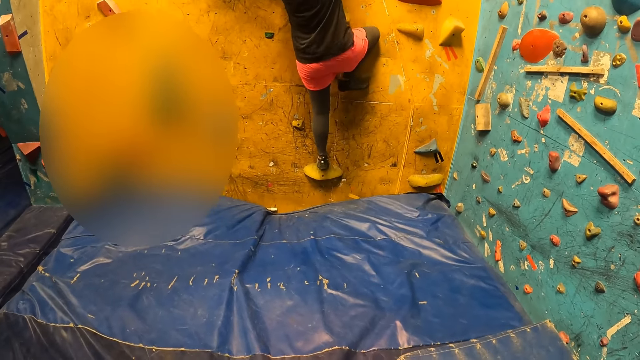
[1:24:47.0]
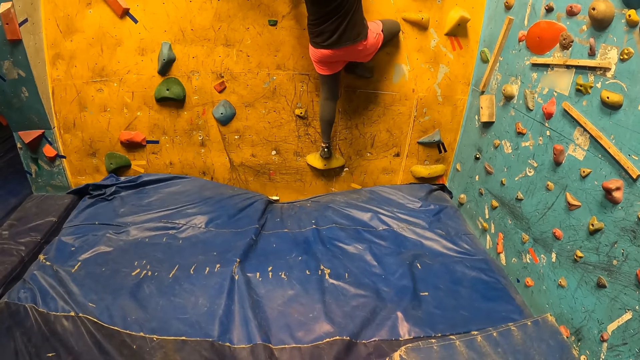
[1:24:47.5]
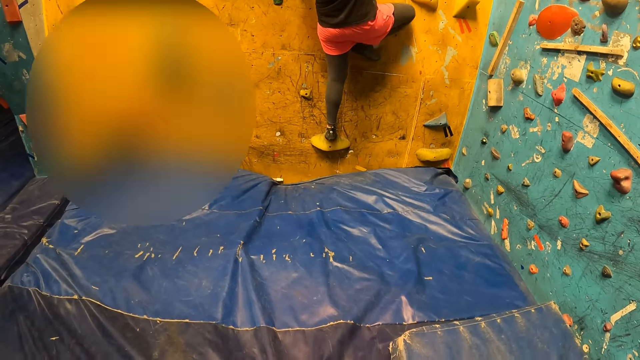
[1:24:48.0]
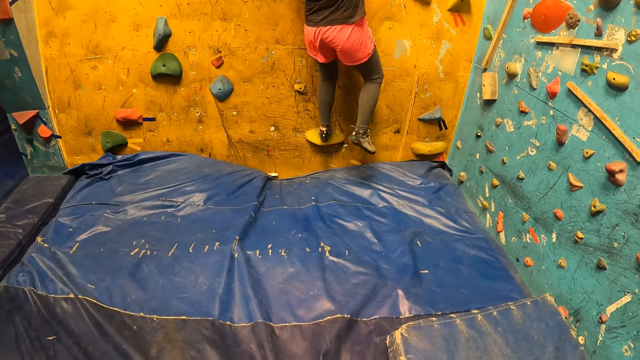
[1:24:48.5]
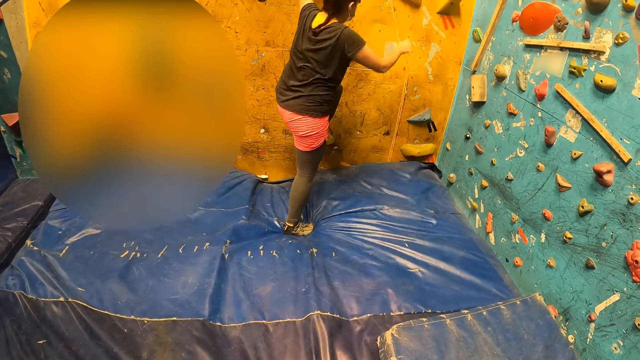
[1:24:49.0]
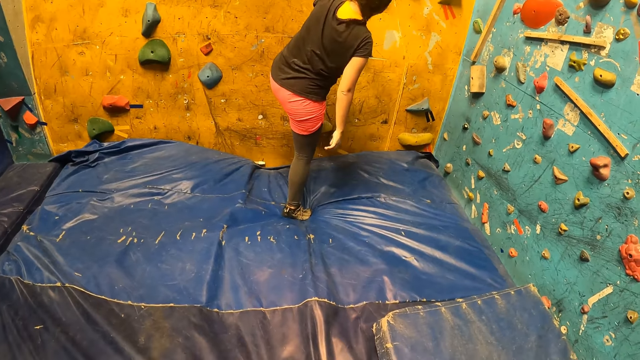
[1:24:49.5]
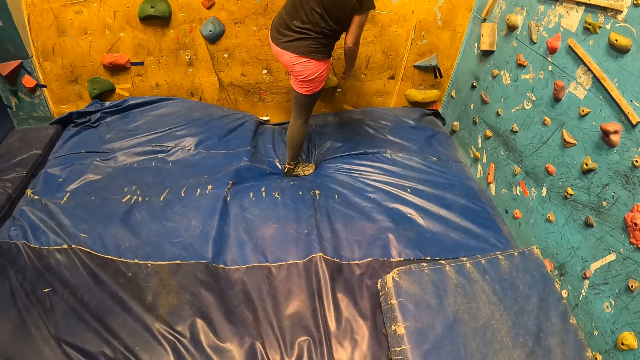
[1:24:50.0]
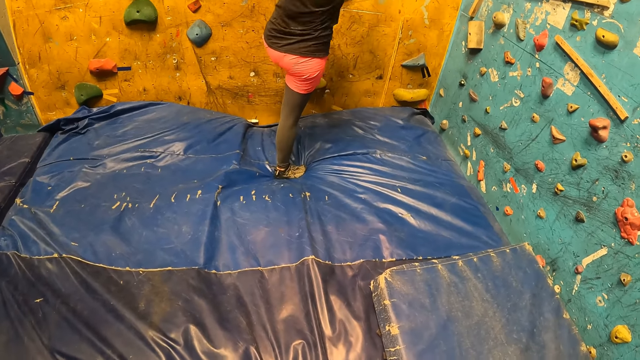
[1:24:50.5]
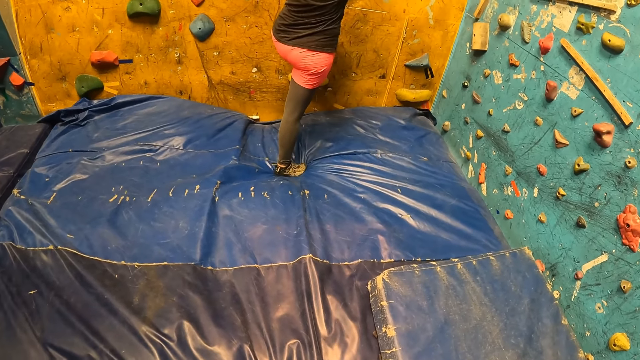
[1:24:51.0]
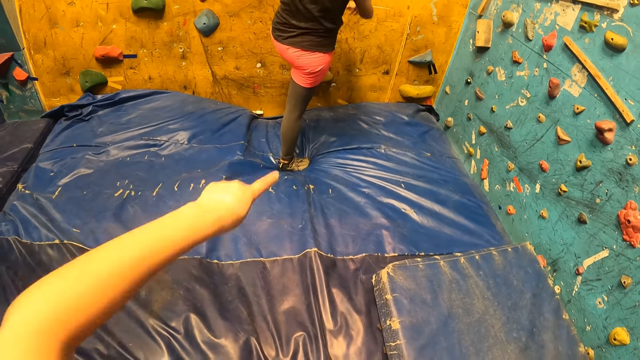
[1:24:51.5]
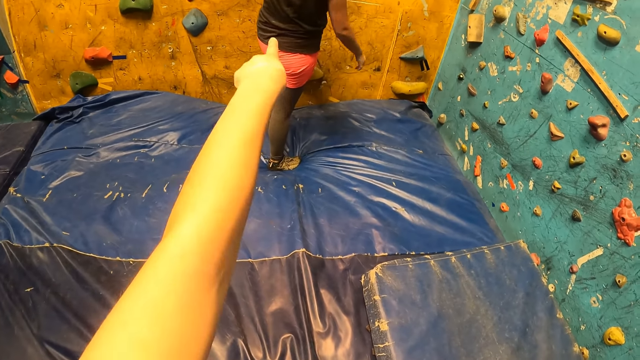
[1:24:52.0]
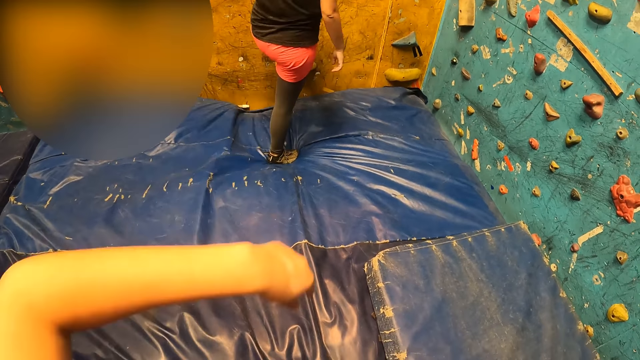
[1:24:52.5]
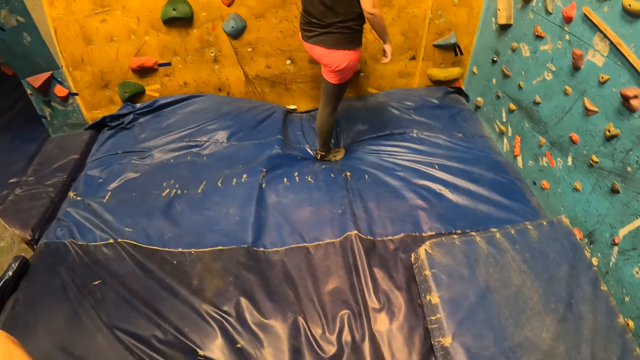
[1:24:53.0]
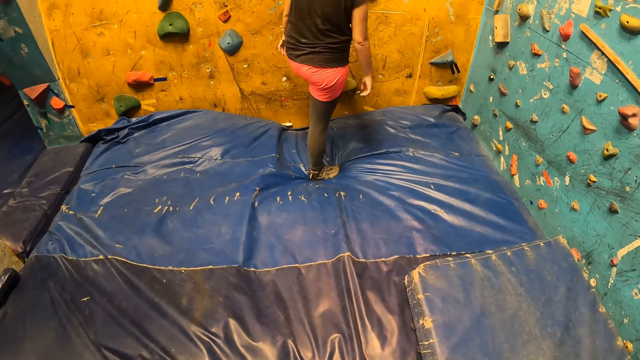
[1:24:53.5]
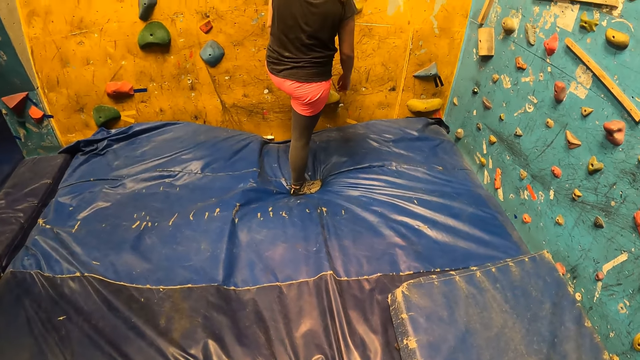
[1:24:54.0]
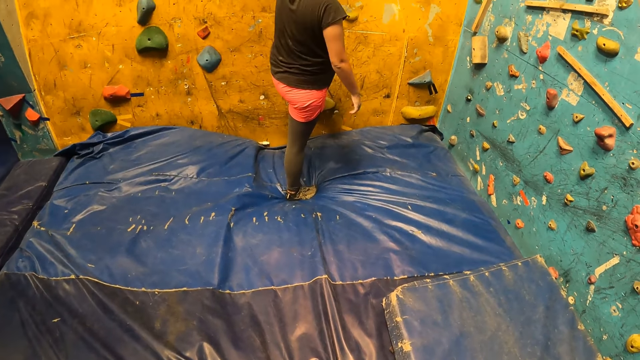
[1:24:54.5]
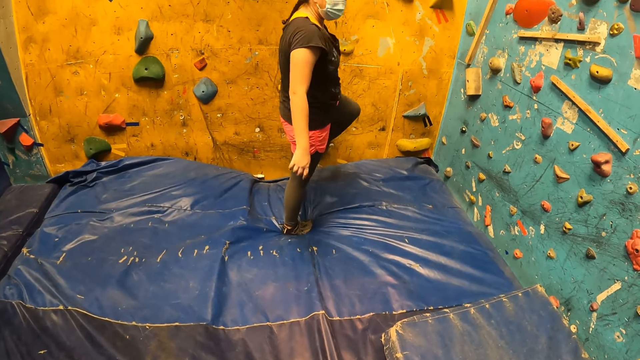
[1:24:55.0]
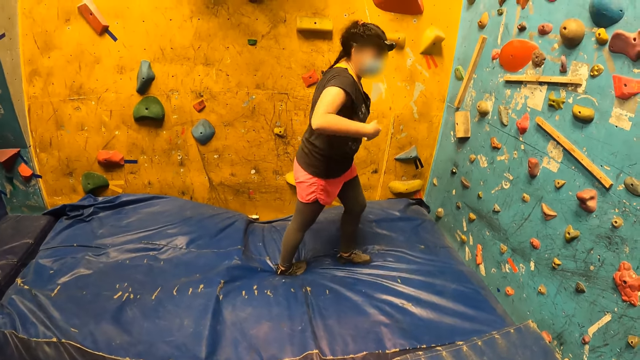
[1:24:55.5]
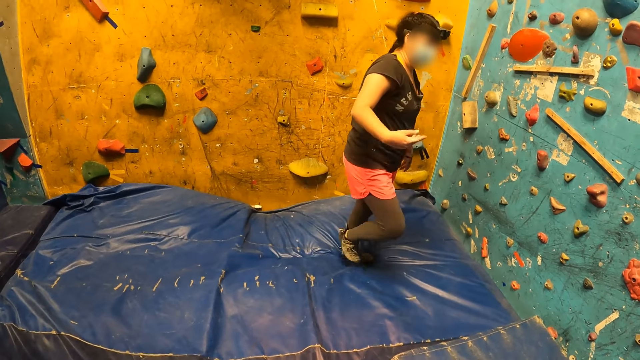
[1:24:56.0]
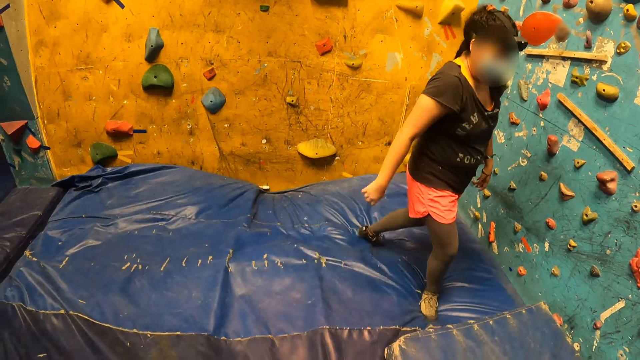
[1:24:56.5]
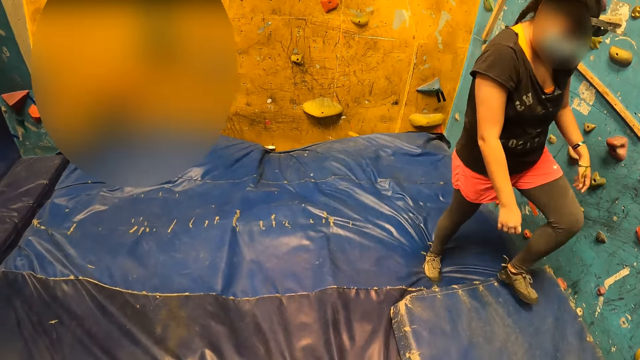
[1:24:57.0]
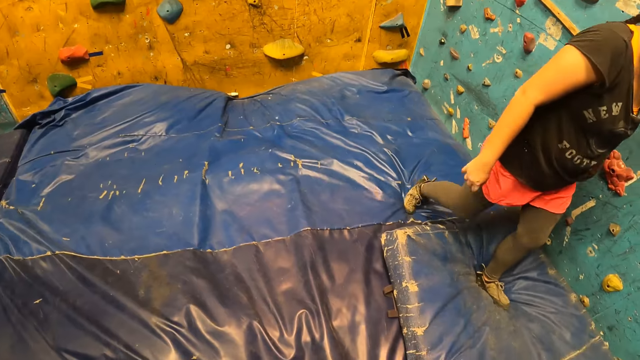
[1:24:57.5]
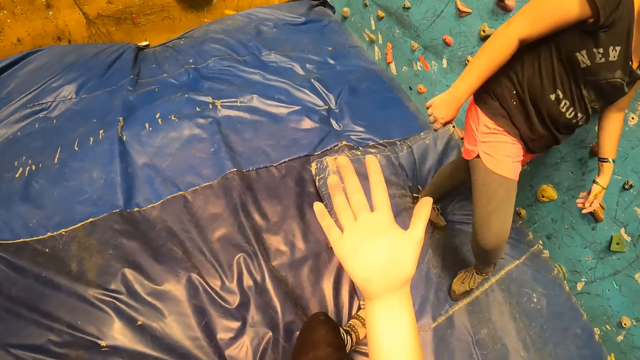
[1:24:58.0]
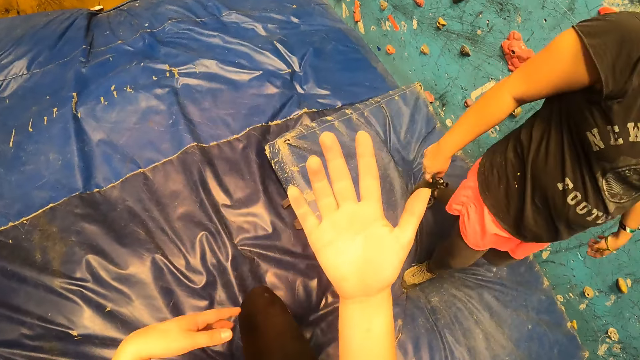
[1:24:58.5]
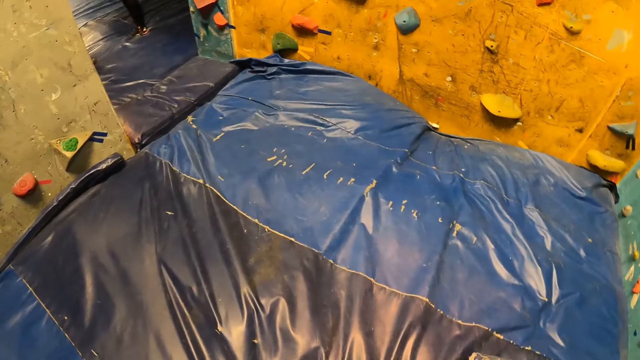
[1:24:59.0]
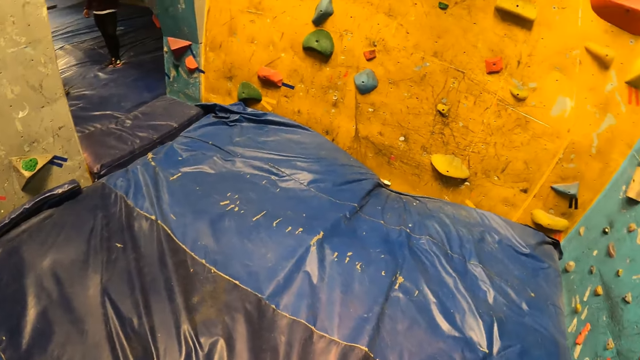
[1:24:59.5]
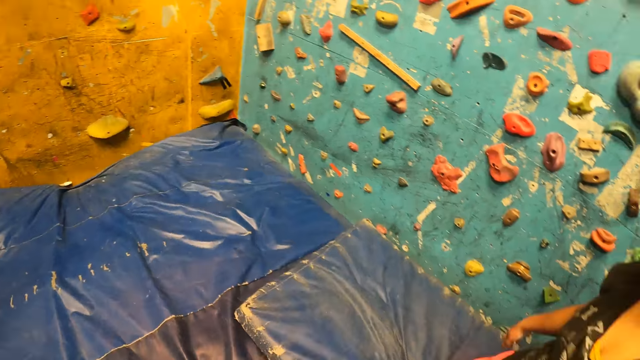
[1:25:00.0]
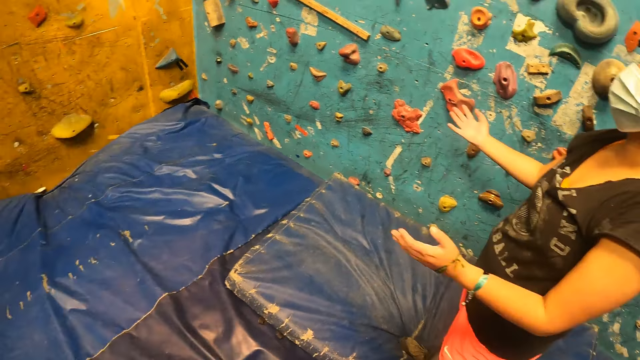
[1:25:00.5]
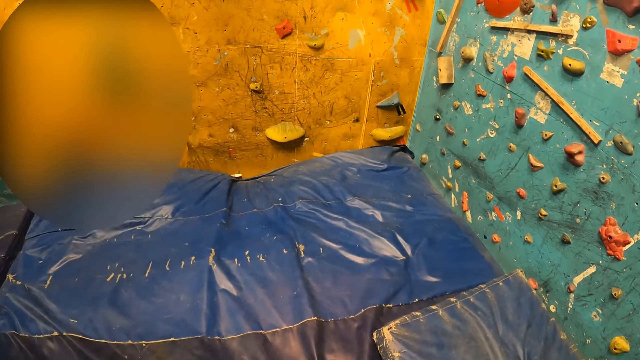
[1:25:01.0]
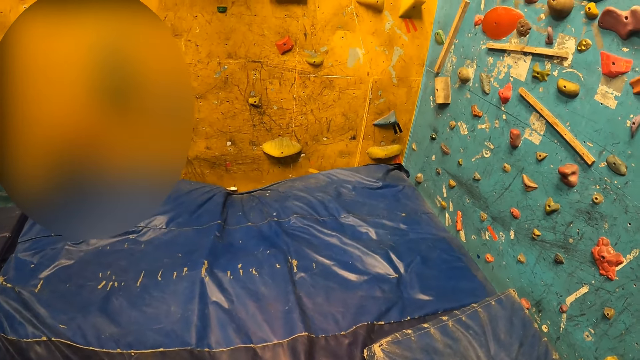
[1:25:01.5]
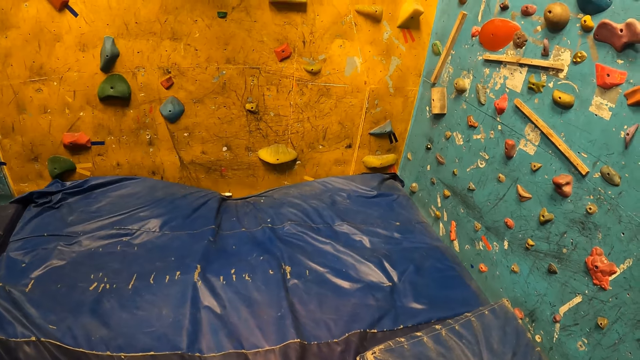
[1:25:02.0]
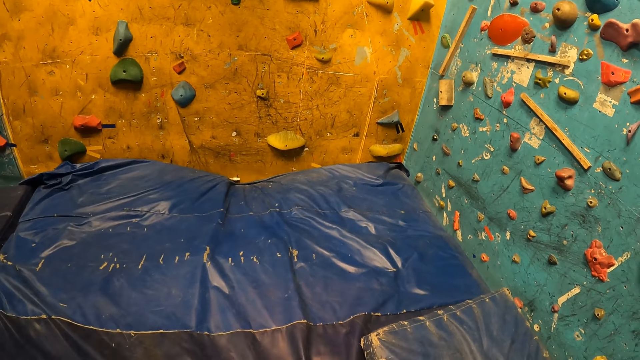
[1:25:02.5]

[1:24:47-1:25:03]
The woman jumps down the climbing wall. The camera wearer points to the climbing wall with her left hand. The woman interacts with the camera wearer. The woman walks in the play house. The camera wearer opens her right palm.

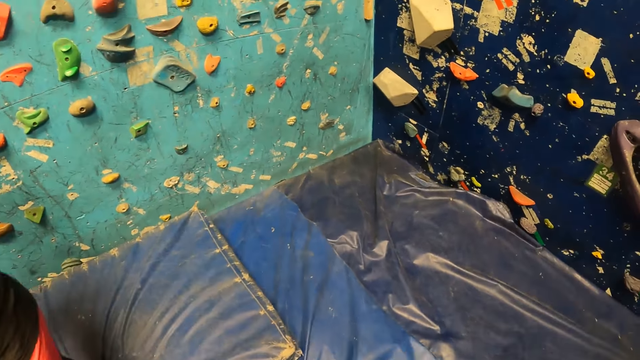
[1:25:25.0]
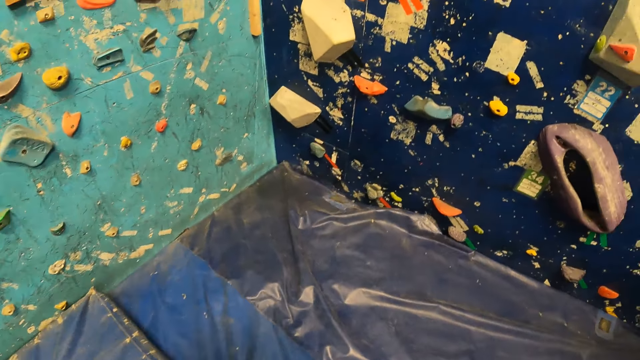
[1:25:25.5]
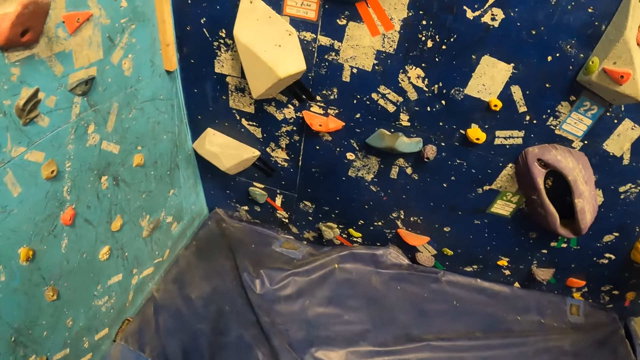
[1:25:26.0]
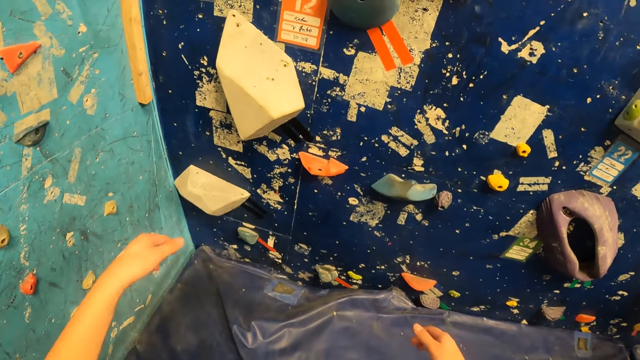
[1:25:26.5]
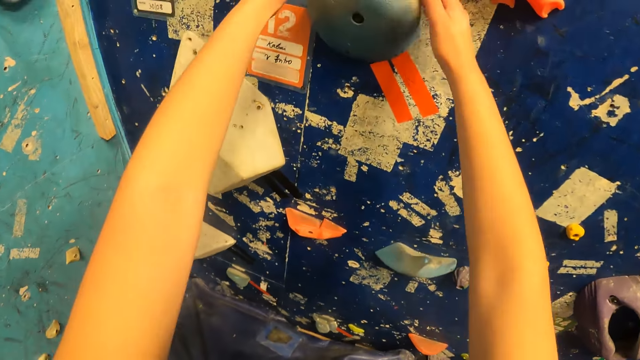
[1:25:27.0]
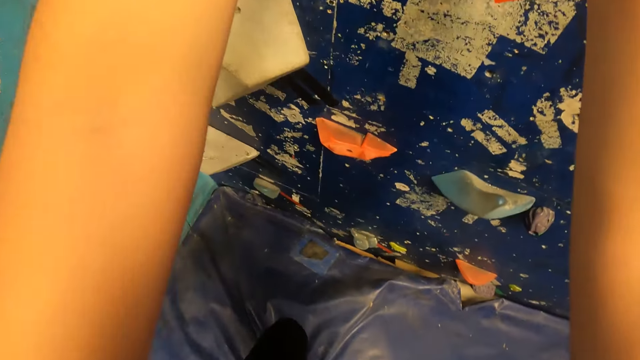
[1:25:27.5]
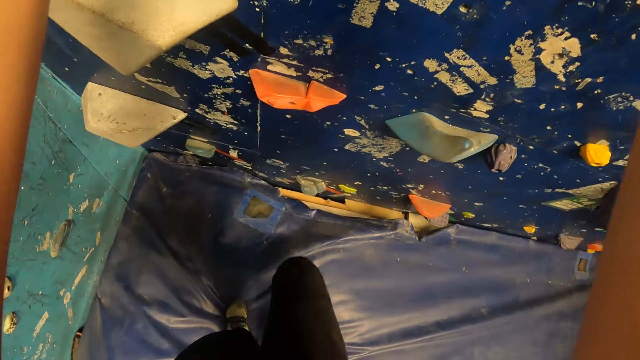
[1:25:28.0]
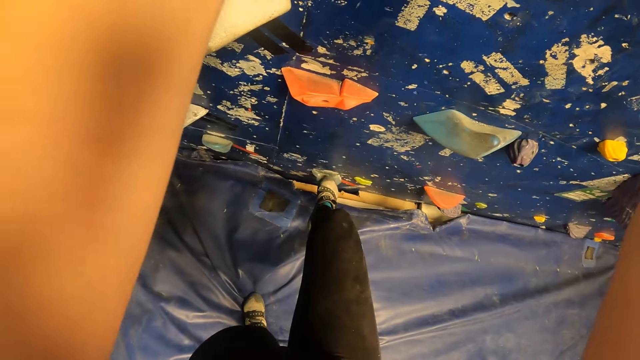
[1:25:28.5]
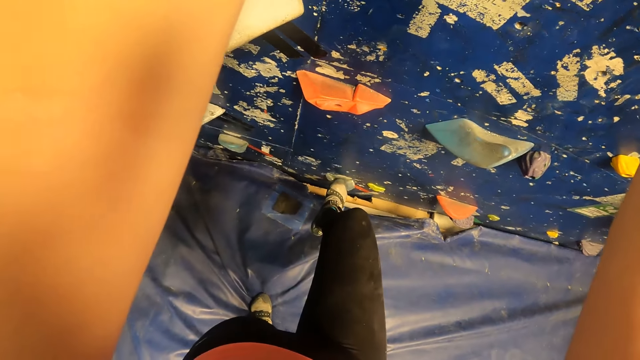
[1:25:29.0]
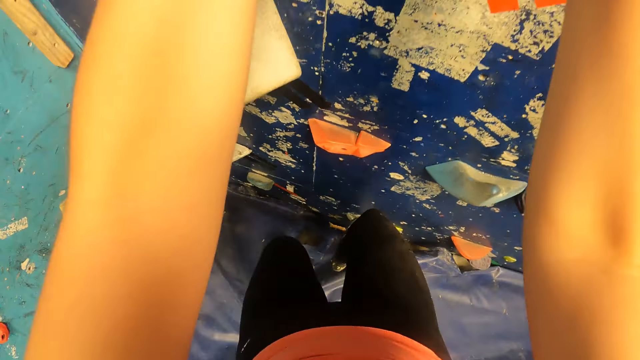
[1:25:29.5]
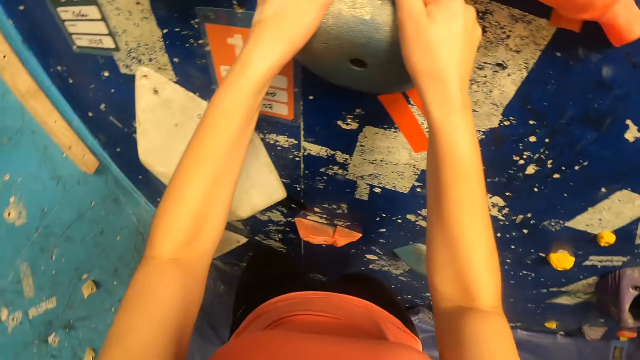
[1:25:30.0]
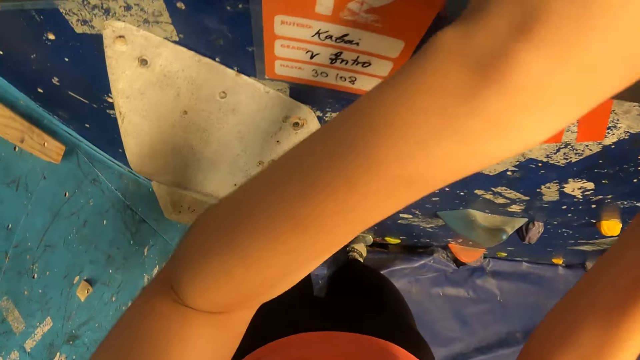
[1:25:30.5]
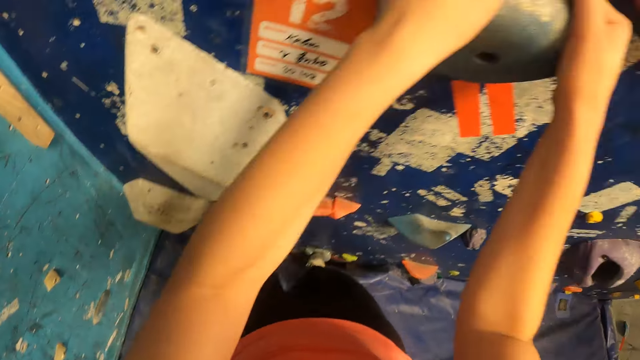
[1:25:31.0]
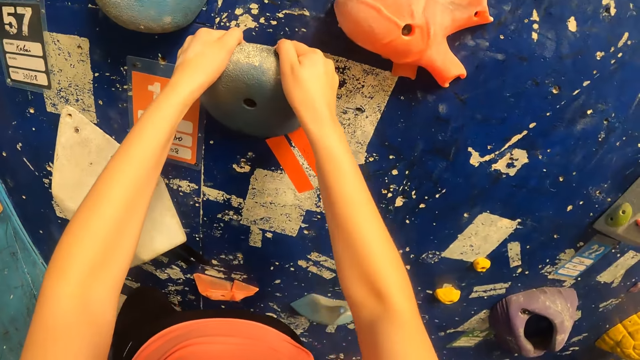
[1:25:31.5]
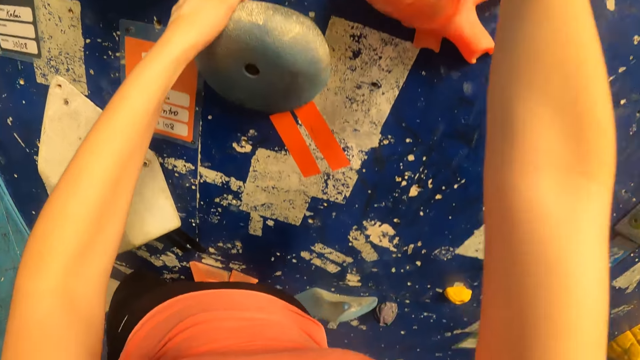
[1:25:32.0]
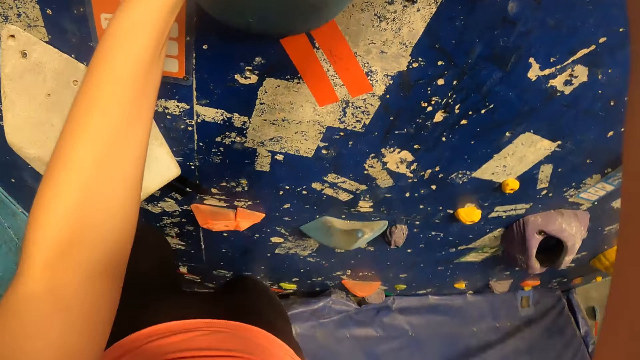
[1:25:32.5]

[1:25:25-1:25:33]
The camera wearer climbs the climbing wall.
